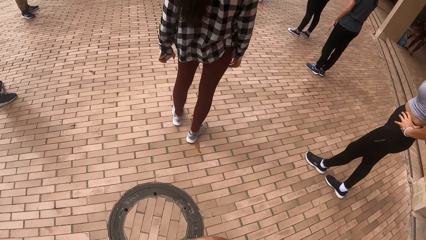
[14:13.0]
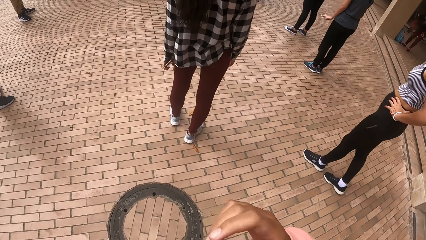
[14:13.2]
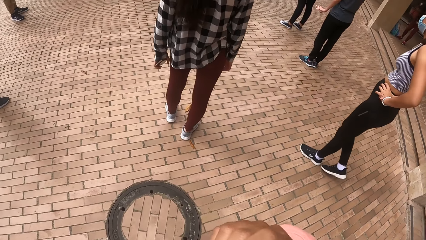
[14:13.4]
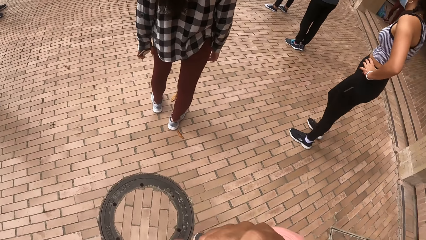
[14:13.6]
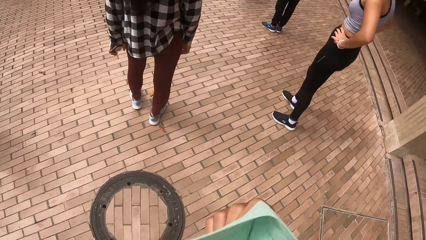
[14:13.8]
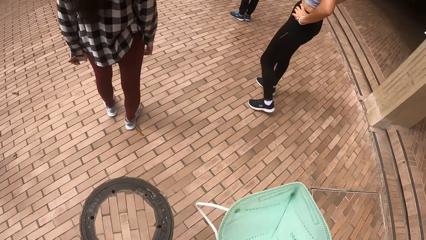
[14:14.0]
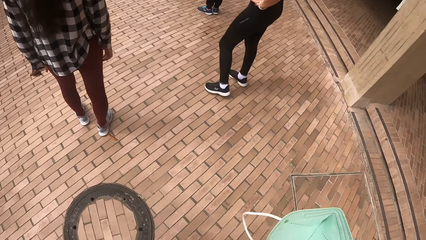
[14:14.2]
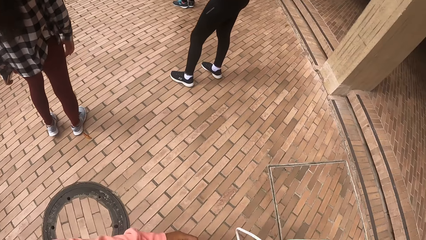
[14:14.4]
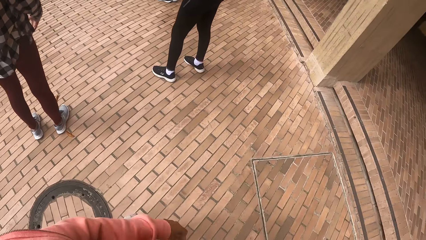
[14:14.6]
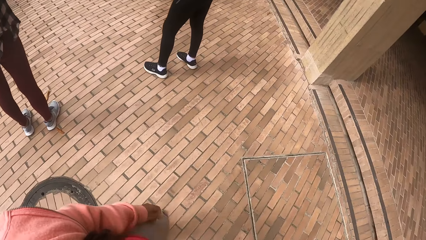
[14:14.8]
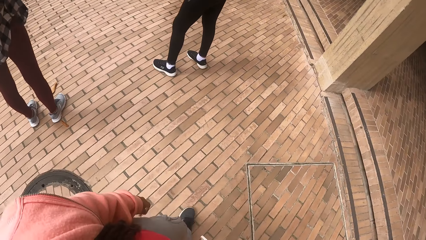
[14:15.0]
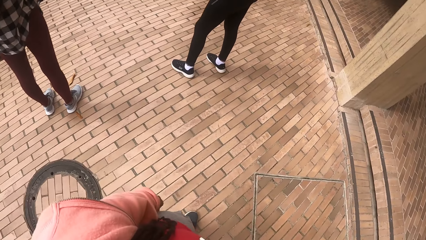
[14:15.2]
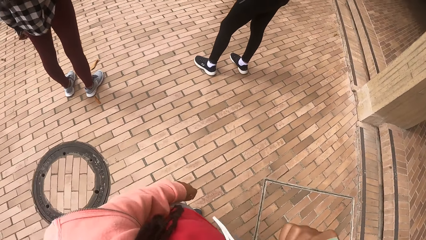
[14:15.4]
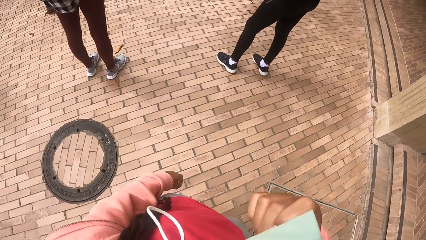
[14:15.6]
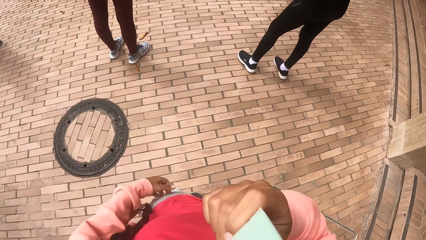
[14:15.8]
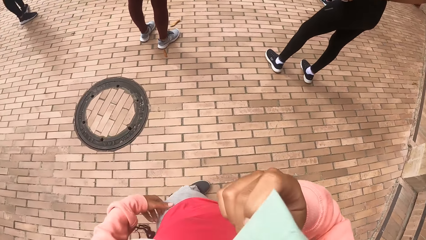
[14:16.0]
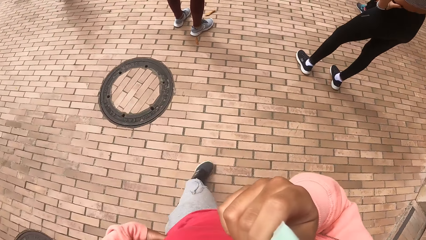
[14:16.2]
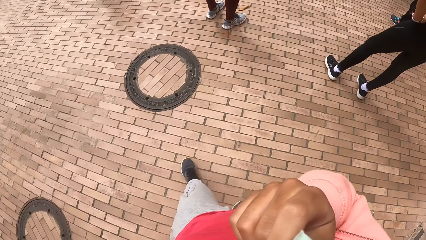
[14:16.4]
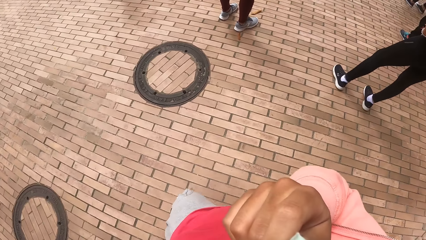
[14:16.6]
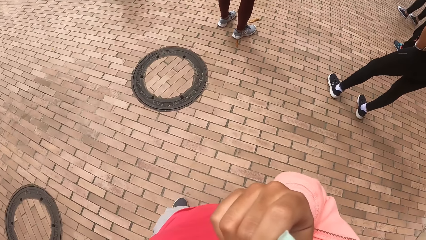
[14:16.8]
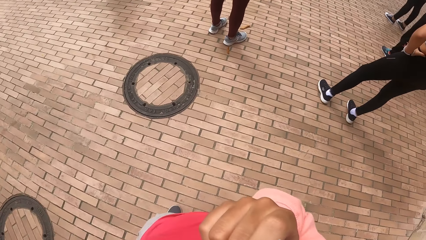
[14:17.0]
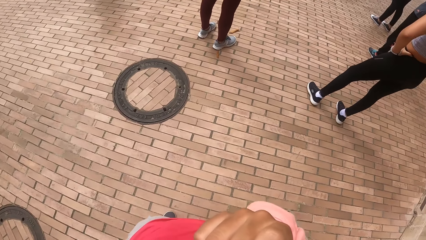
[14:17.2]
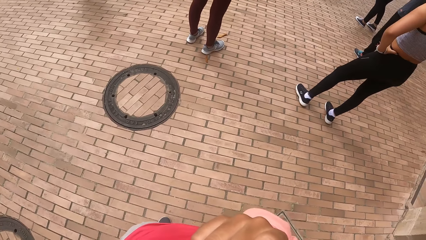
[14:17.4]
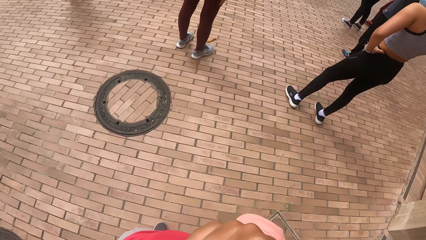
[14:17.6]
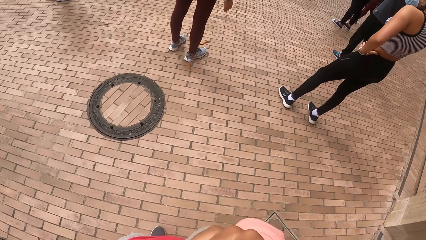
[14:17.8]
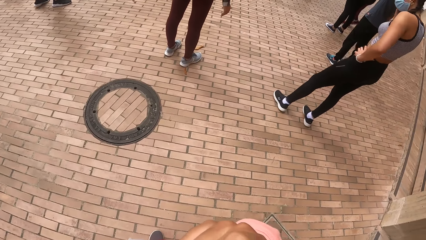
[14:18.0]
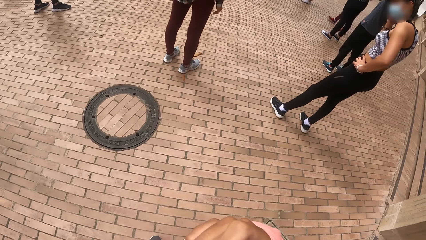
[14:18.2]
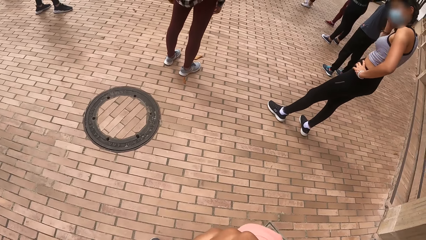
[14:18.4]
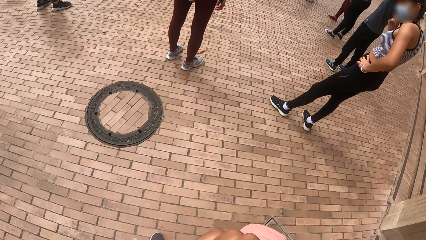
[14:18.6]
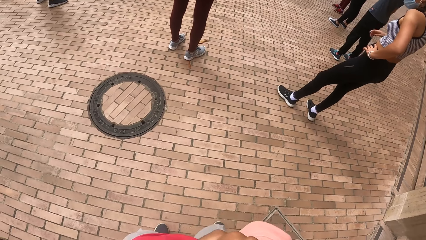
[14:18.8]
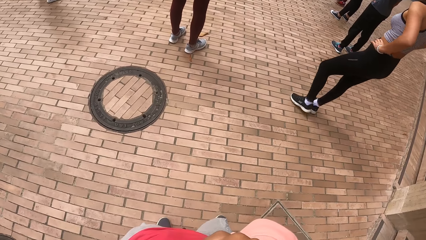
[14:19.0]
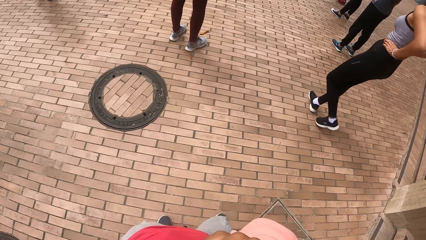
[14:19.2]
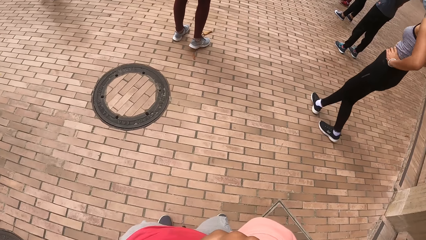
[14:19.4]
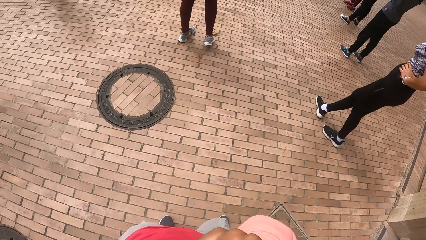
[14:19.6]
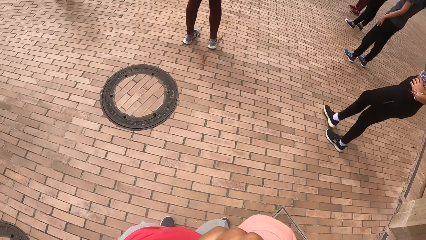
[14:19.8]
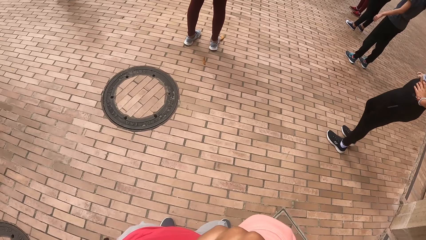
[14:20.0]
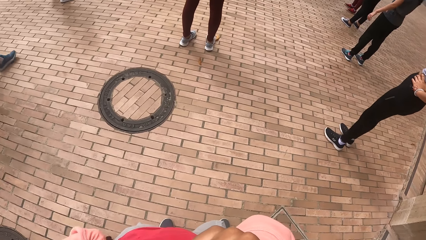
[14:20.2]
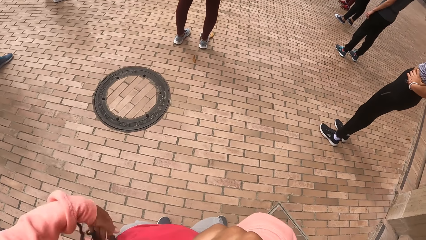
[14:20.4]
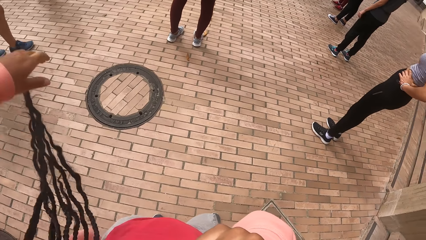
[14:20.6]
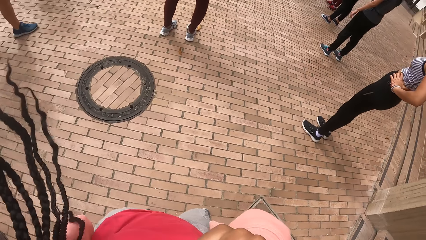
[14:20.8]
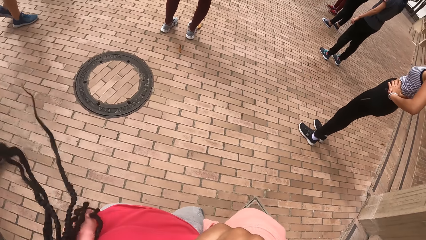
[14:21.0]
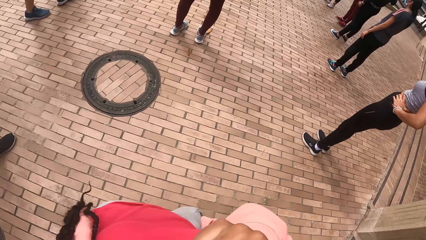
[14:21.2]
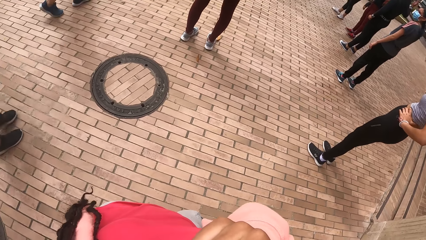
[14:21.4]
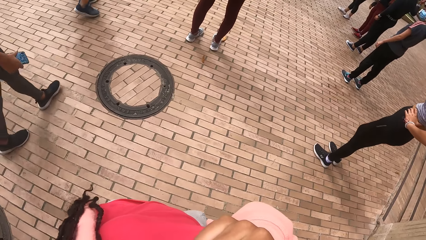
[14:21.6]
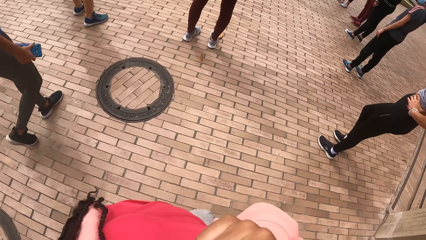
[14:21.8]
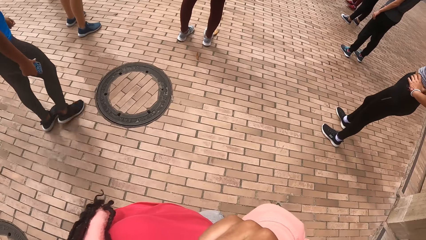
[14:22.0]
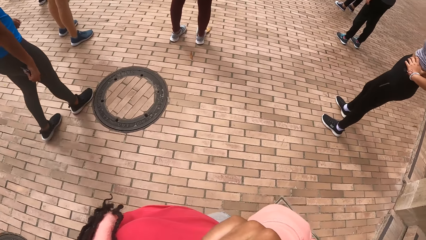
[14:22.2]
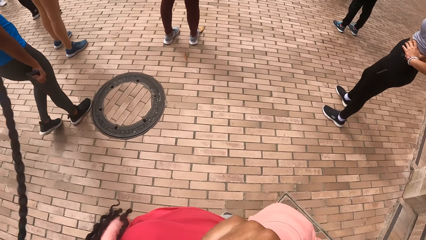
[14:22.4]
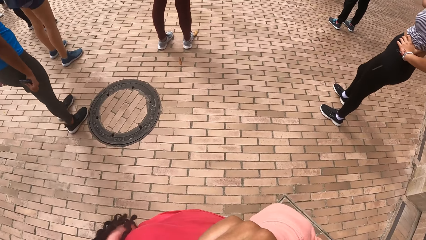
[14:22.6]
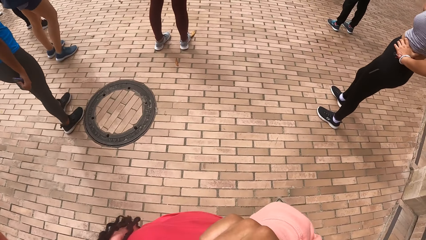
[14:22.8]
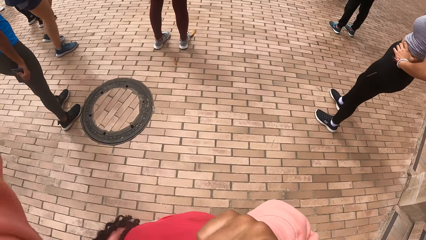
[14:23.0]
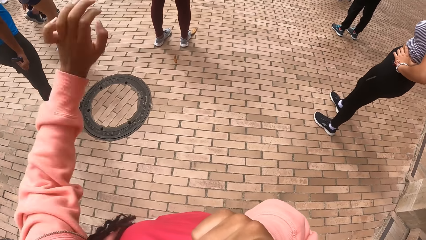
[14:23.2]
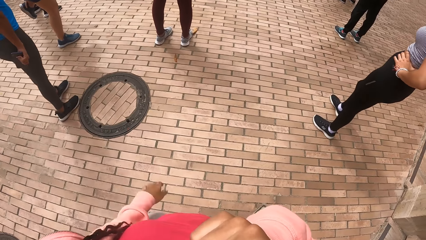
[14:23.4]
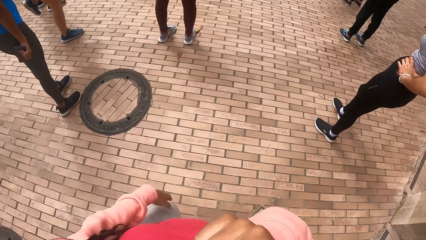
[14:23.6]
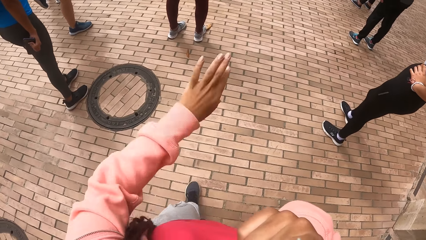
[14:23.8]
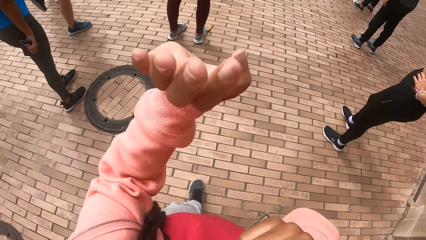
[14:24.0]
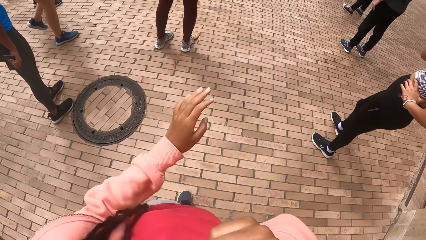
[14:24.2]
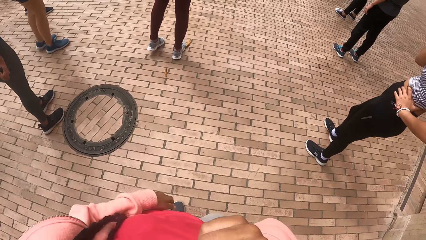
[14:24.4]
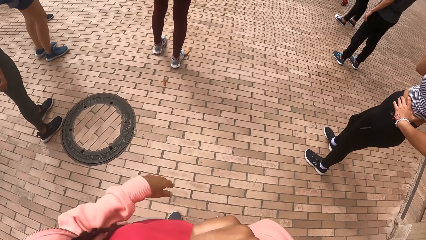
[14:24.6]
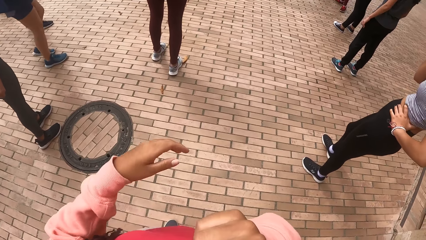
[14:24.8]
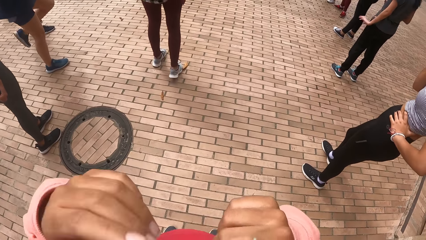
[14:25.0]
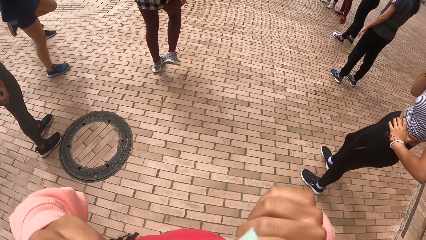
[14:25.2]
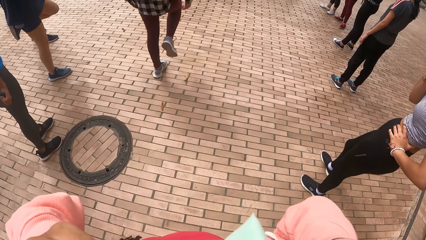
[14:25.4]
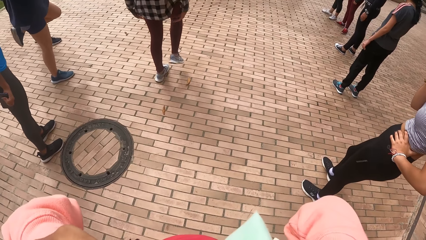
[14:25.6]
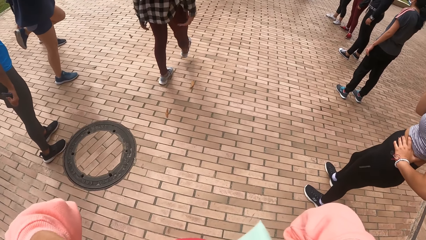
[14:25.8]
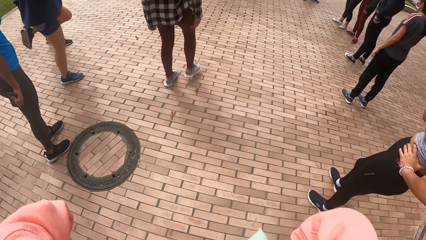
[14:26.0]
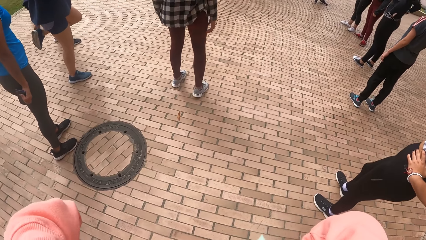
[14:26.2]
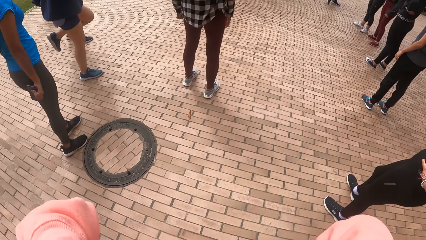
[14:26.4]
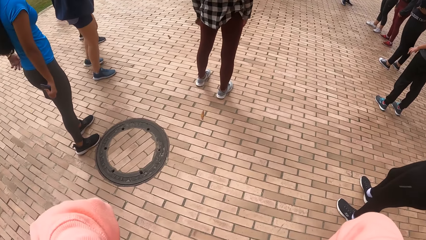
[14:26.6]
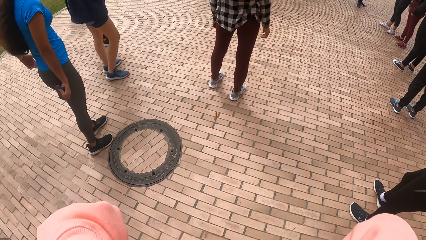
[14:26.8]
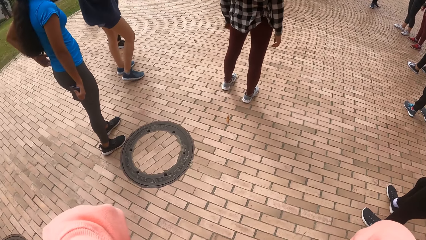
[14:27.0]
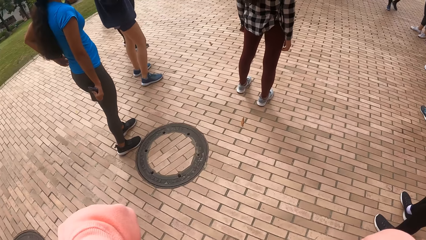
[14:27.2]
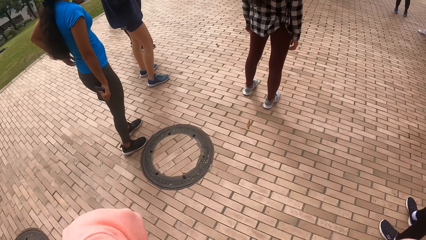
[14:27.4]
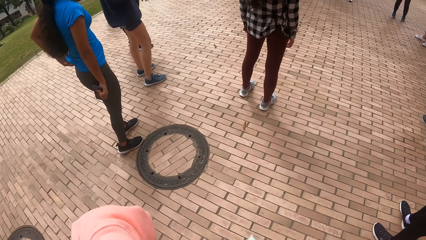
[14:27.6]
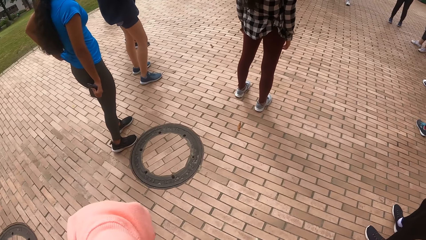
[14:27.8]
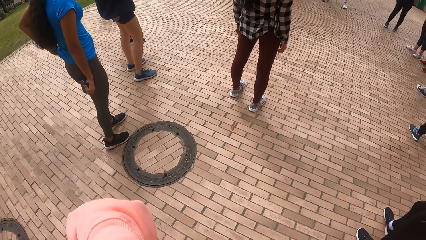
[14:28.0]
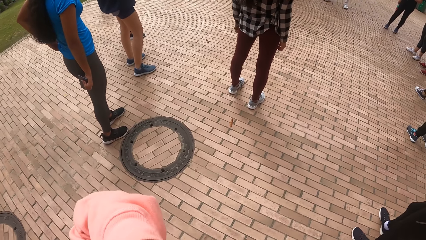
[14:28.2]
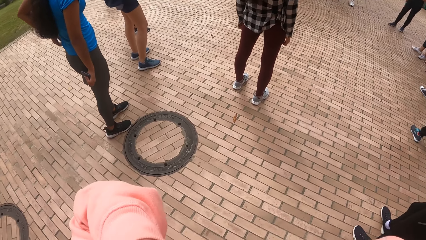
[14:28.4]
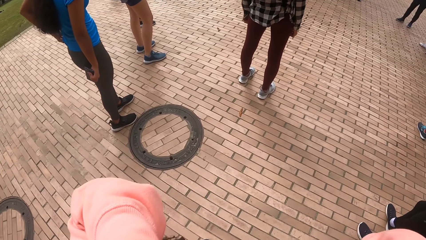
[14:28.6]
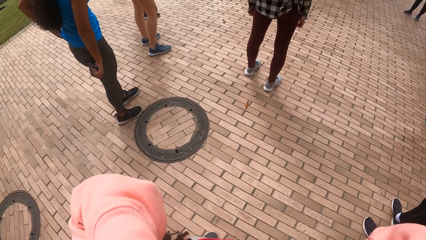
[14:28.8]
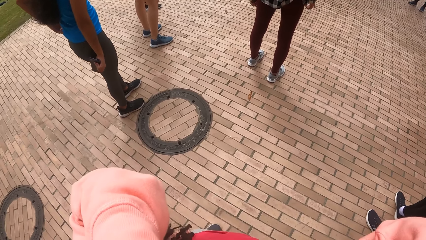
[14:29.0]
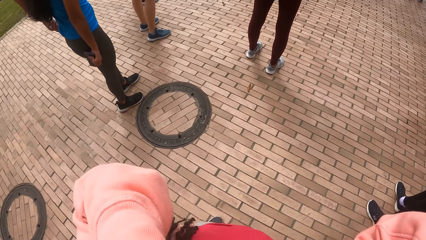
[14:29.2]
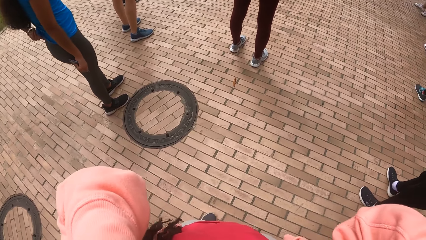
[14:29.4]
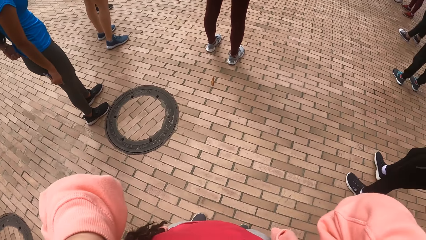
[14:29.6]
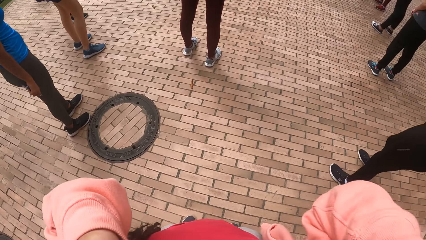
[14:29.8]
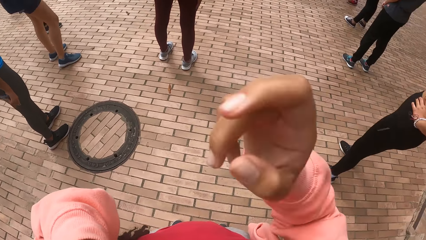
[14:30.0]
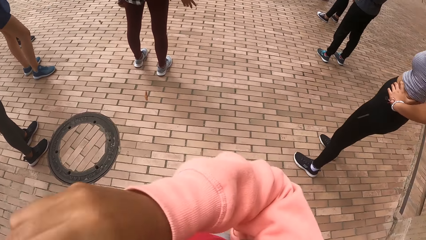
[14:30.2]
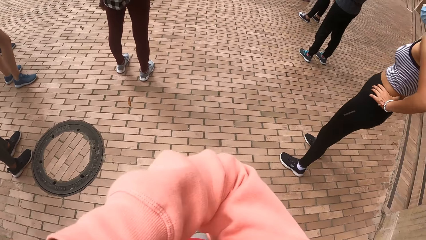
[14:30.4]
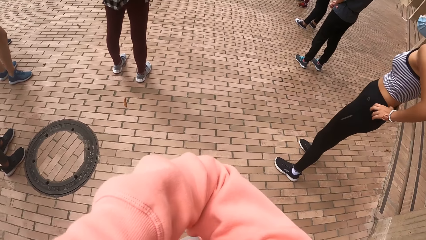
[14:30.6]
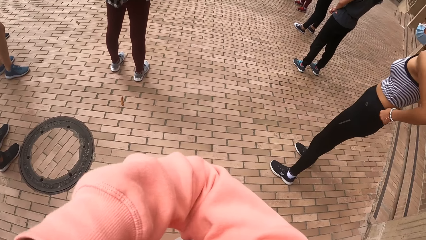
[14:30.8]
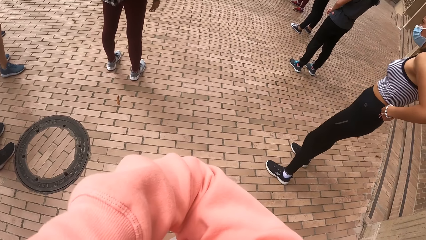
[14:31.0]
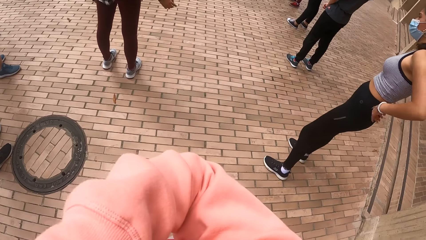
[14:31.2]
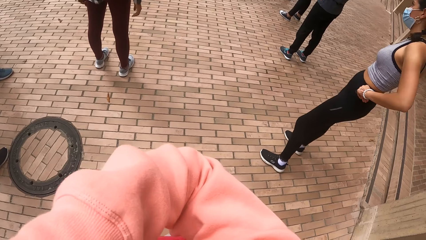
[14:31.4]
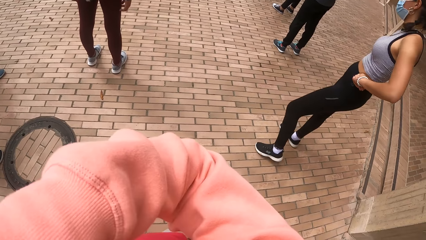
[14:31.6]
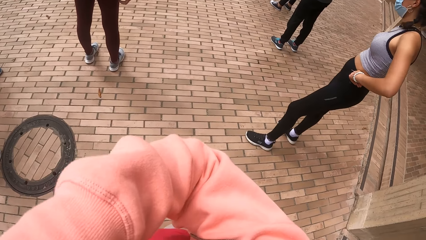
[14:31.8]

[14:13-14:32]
The camera wearer removes the face mask from her face with her right hand. She places the face mask on her face with her right hand. She holds the mask. She adjusts her hair with her left hand. She raises her hands. She looks around.
